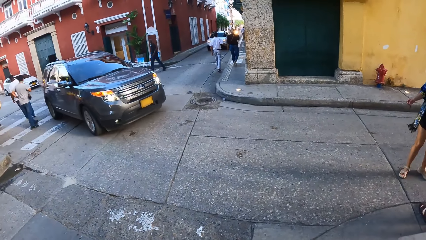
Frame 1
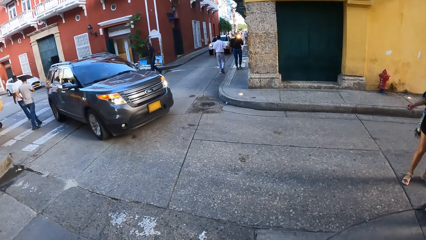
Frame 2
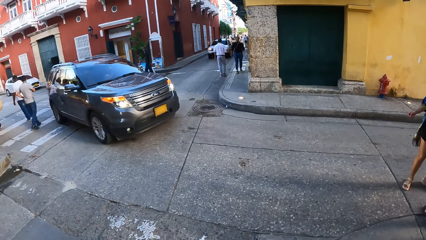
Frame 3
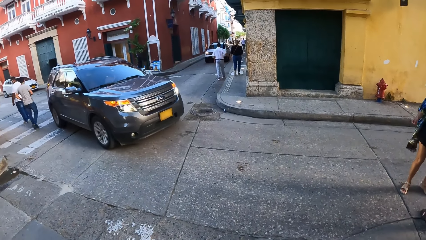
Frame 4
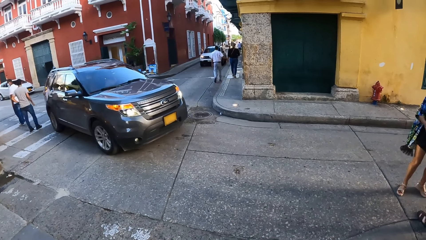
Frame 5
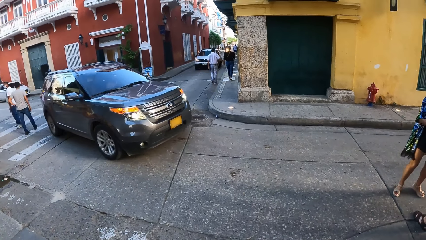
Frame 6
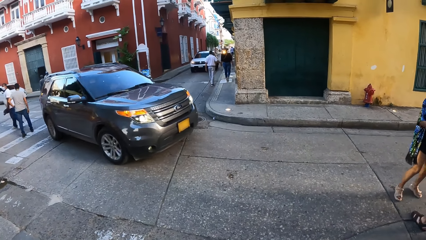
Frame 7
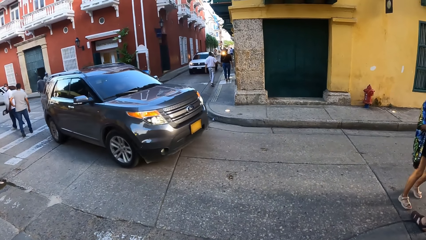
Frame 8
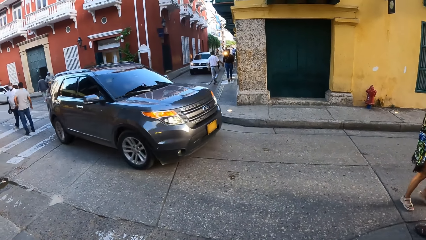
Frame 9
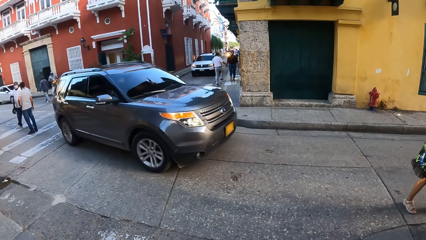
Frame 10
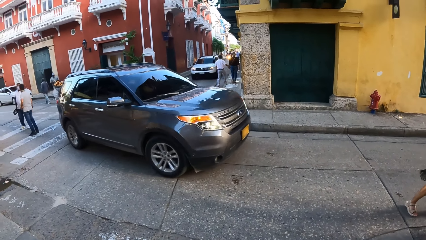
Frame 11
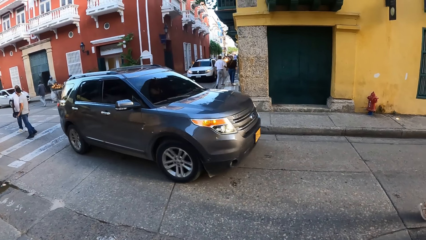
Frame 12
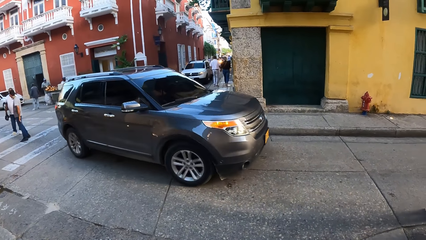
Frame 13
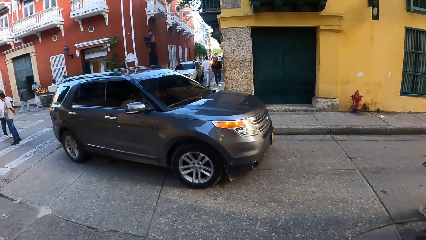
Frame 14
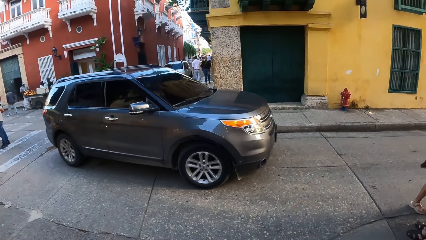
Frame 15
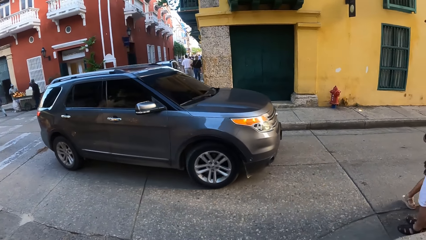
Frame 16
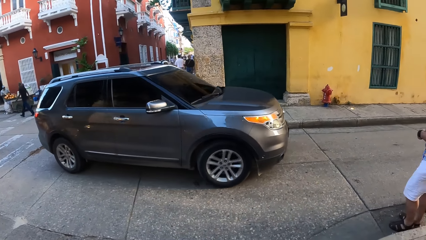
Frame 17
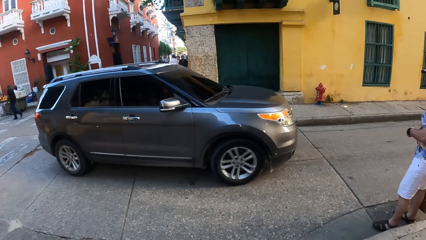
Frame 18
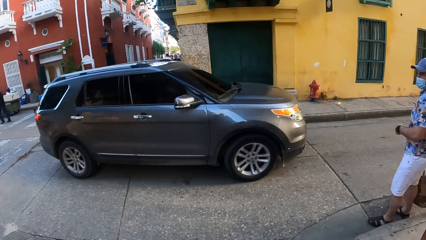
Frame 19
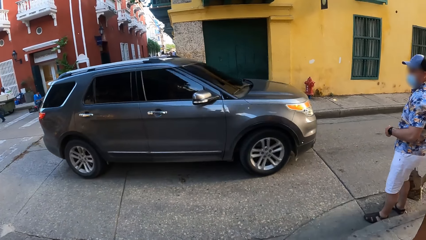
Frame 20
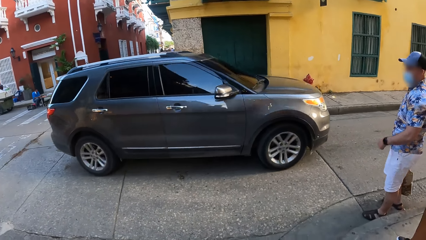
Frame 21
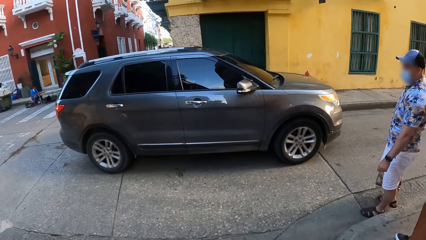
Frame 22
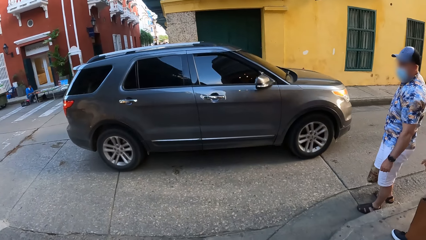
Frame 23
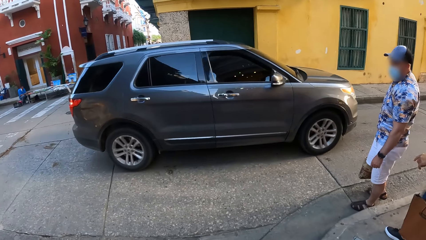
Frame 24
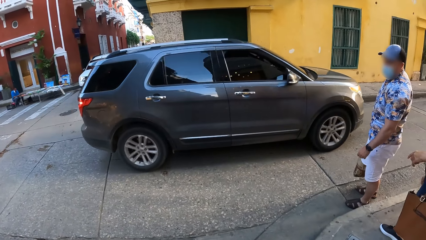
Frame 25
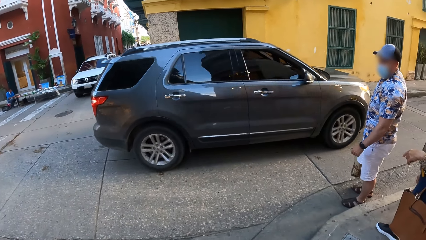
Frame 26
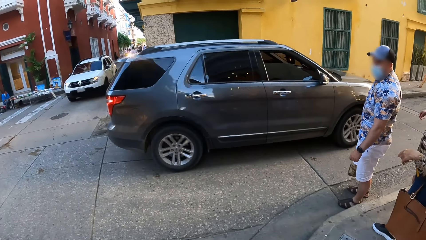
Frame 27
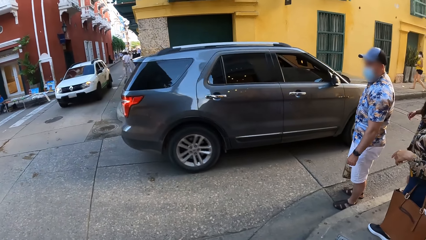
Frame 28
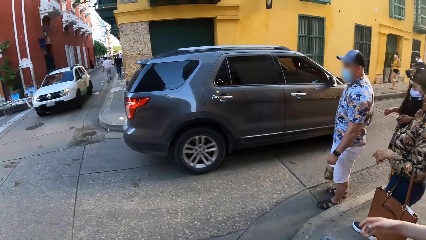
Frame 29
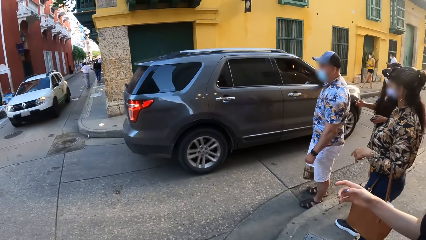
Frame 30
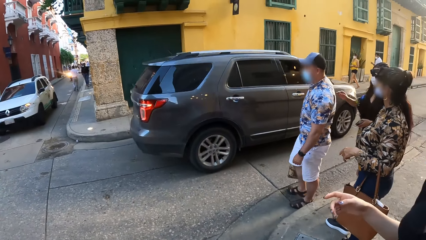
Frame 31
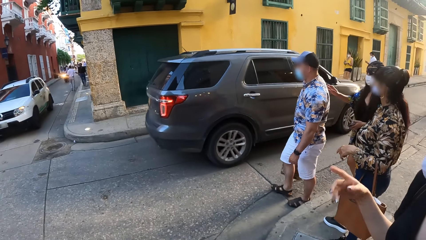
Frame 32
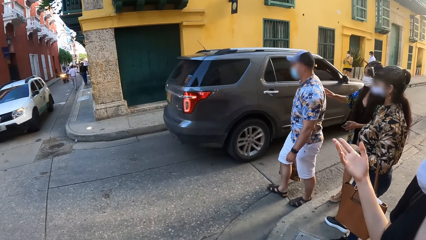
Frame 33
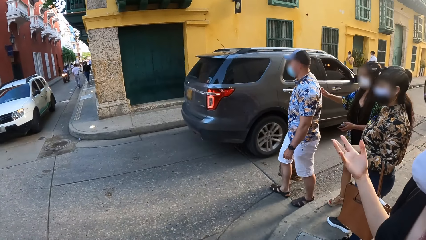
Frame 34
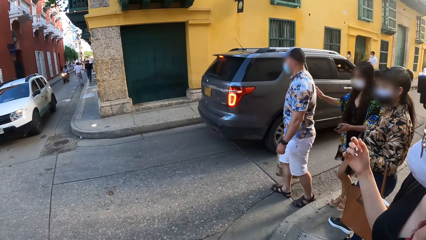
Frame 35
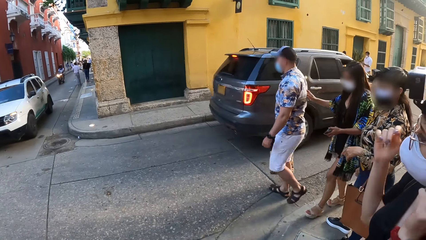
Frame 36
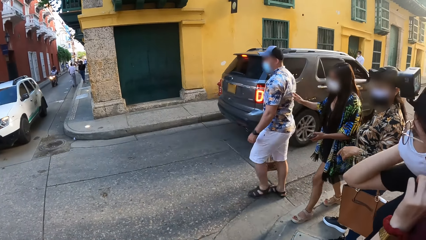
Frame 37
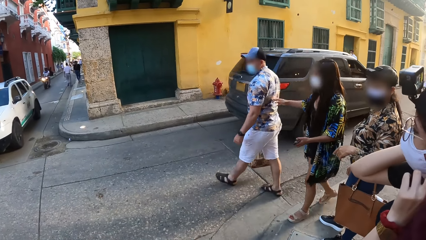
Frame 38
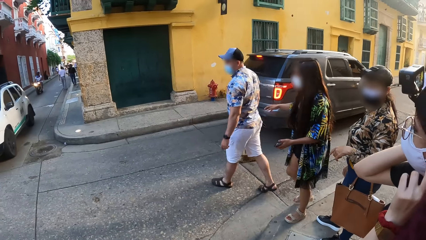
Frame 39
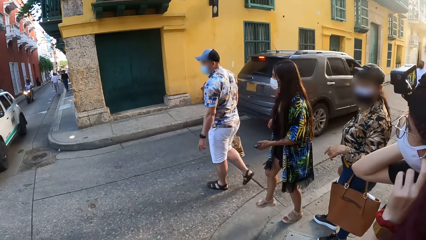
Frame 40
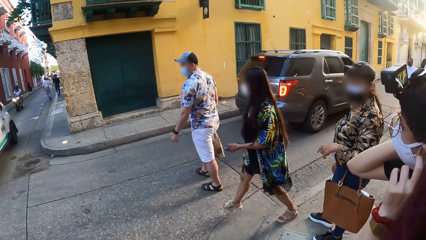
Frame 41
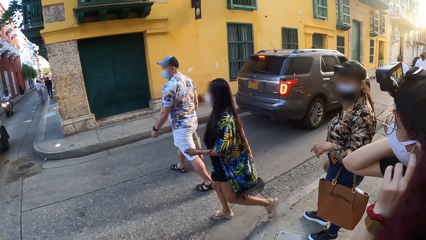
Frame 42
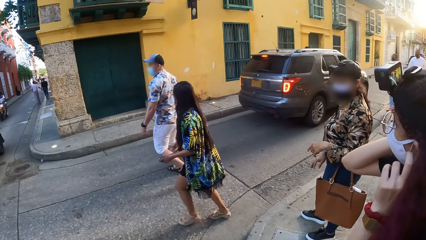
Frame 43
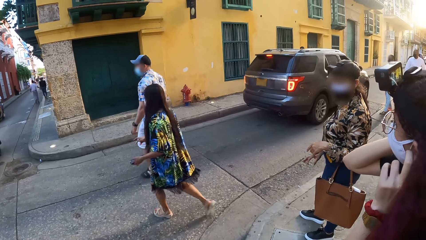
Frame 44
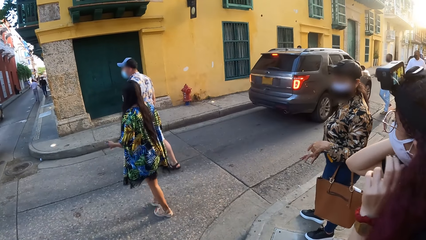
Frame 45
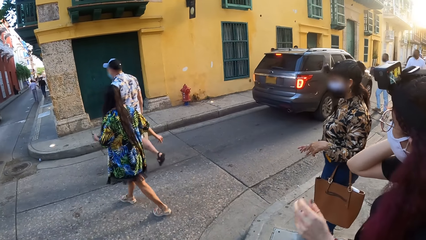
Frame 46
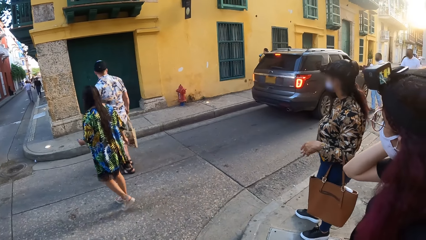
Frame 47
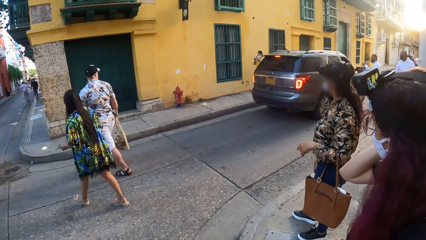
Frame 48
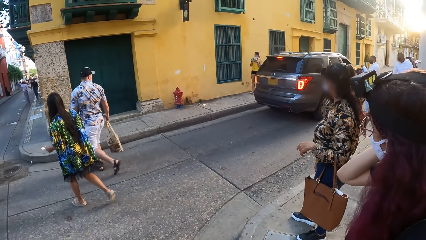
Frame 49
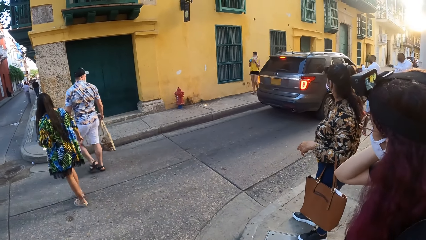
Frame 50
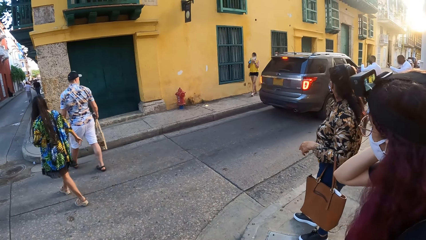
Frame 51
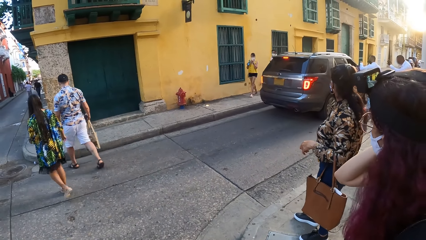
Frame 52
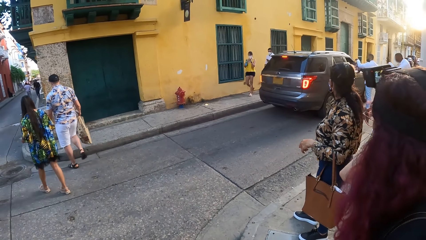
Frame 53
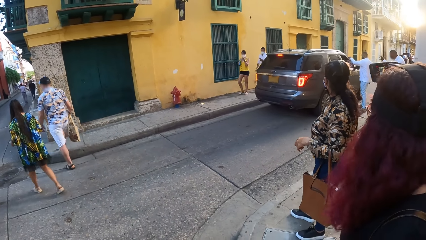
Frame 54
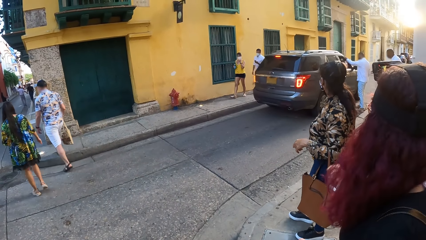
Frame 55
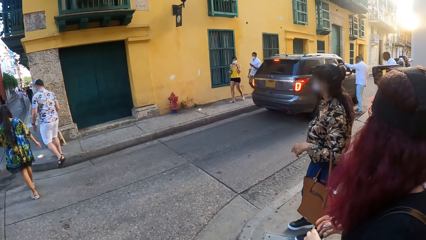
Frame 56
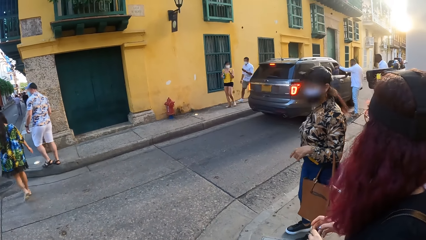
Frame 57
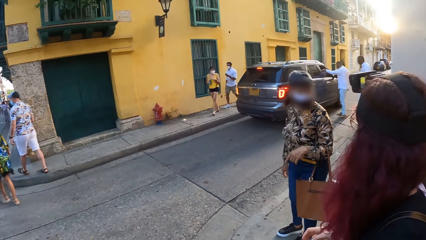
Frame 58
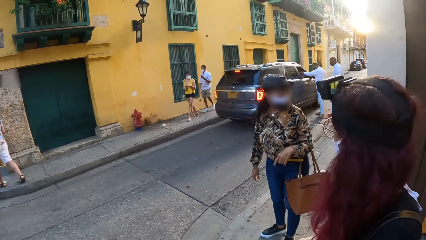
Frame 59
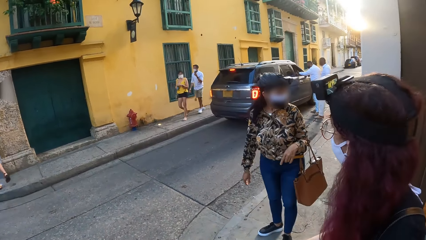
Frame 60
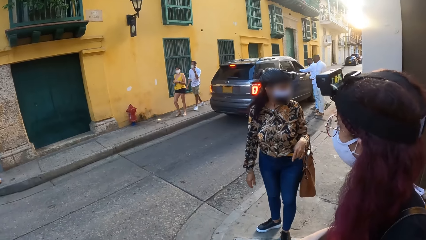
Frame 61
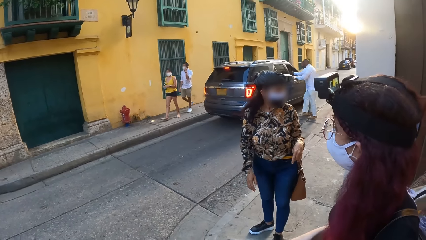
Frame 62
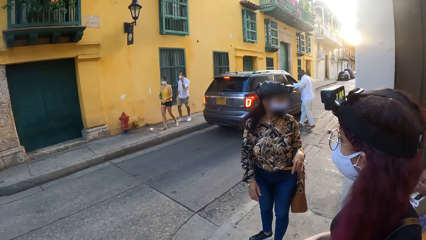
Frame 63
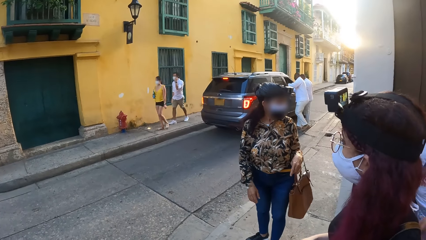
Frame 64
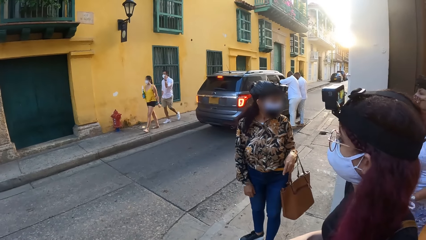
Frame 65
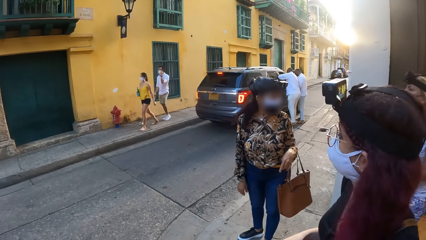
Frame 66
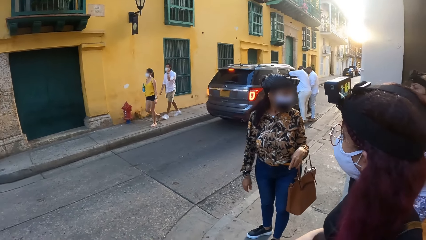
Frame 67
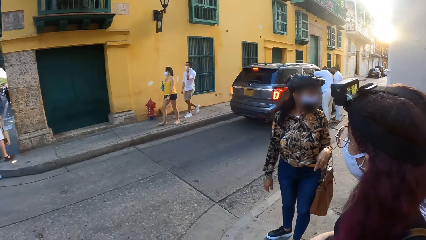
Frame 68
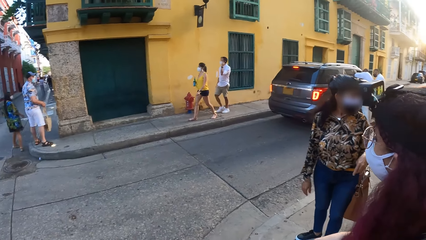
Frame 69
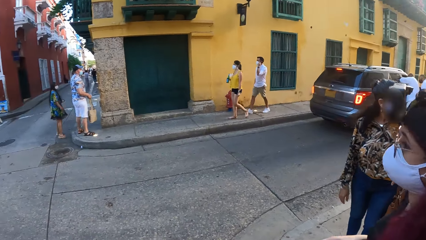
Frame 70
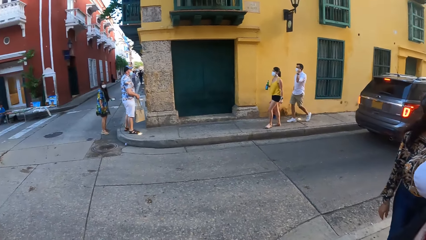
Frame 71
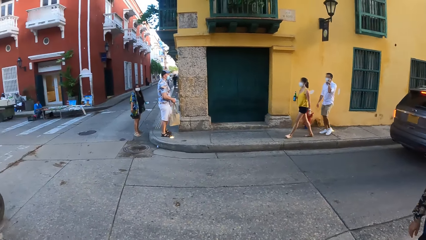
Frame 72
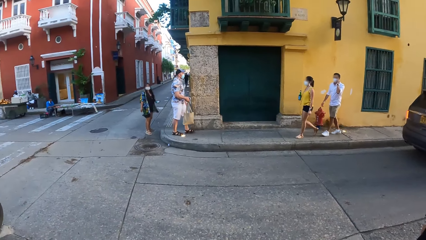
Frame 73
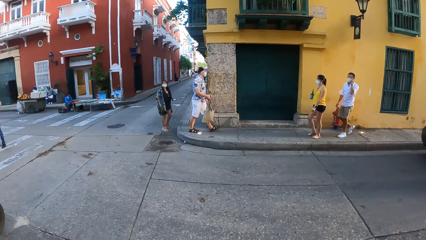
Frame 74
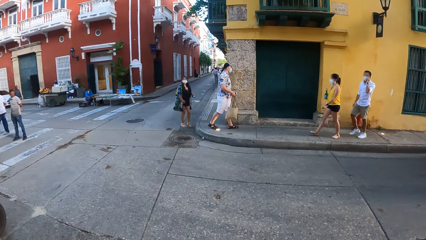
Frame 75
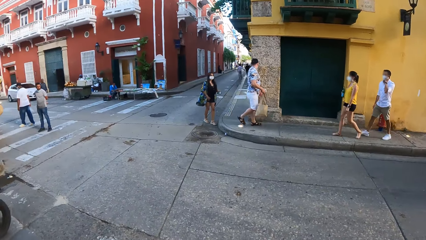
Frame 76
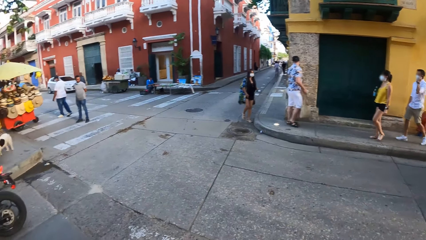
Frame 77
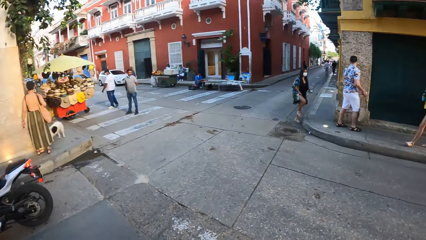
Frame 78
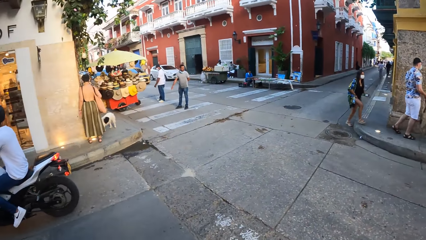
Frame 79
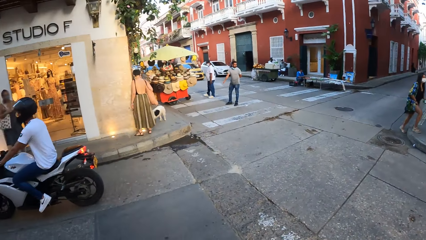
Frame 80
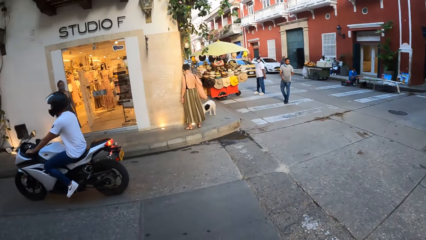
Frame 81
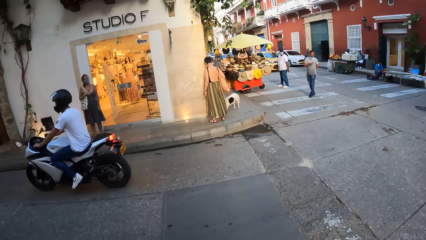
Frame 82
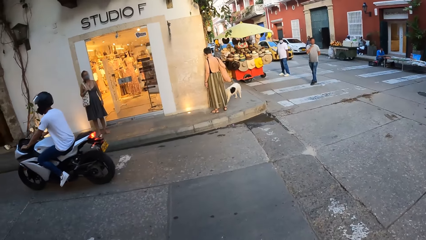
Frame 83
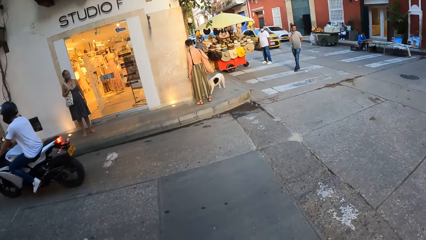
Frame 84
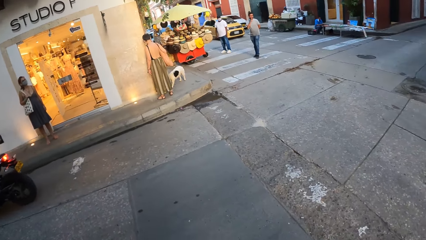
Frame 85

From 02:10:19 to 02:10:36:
A woman touches her neck with her right hand.
